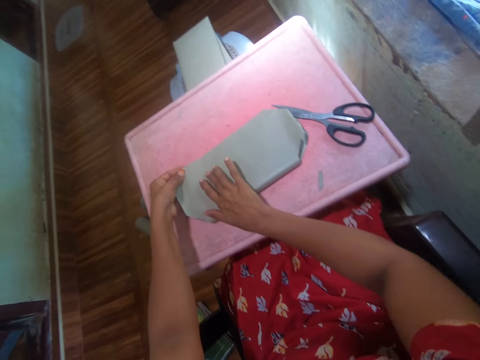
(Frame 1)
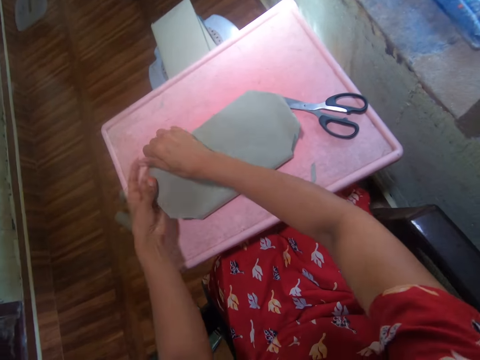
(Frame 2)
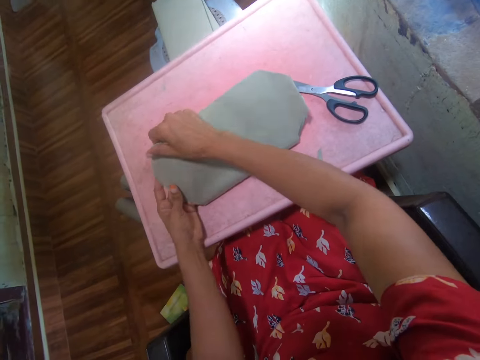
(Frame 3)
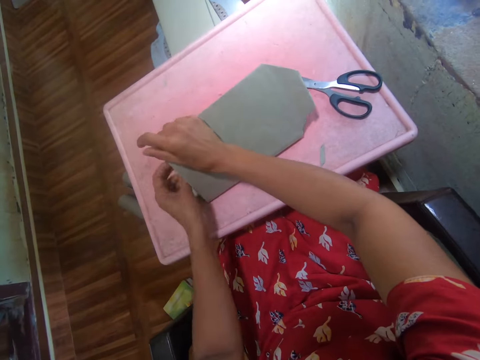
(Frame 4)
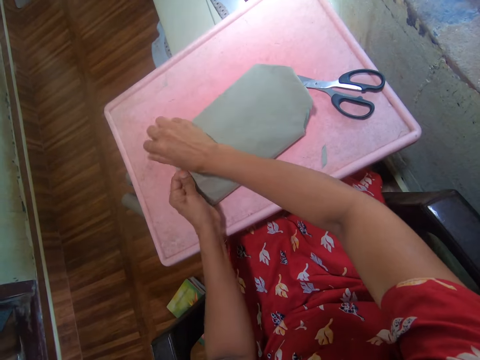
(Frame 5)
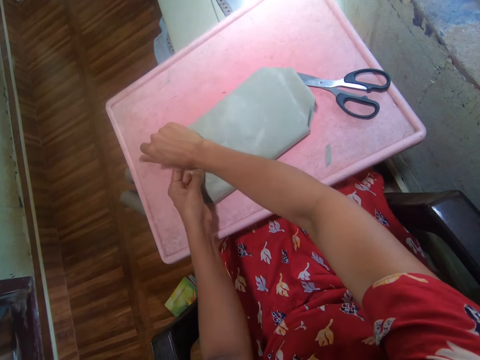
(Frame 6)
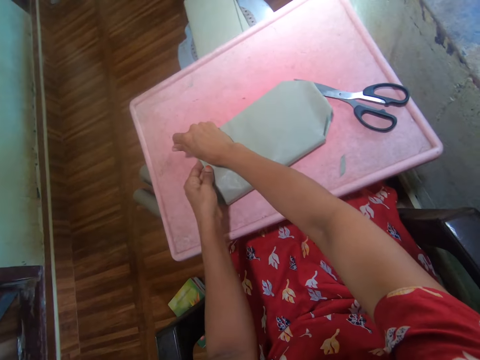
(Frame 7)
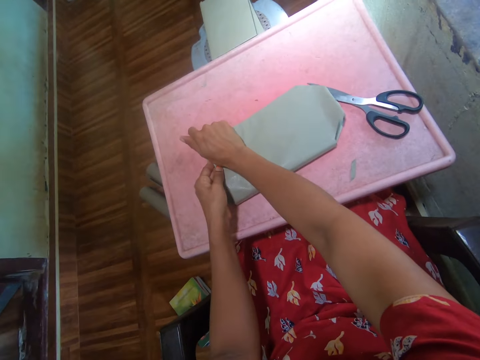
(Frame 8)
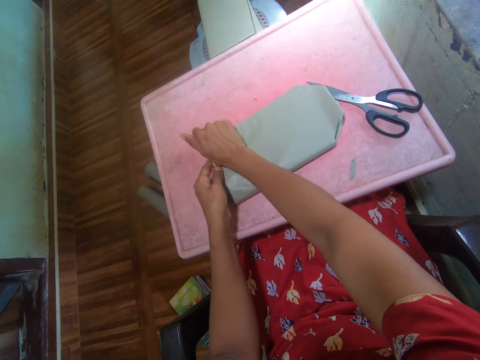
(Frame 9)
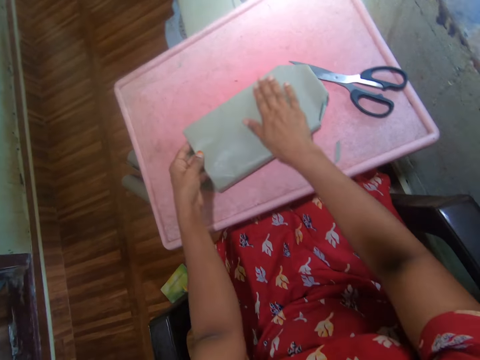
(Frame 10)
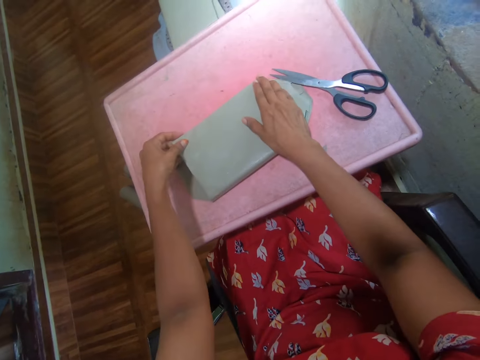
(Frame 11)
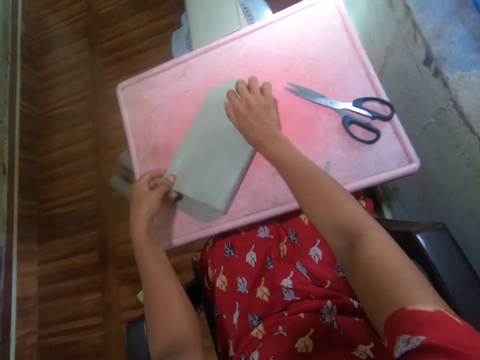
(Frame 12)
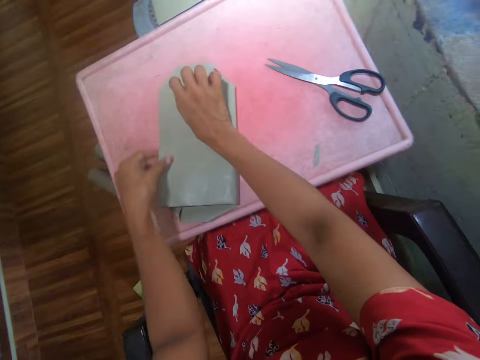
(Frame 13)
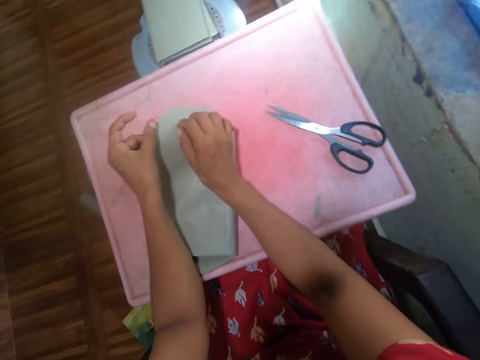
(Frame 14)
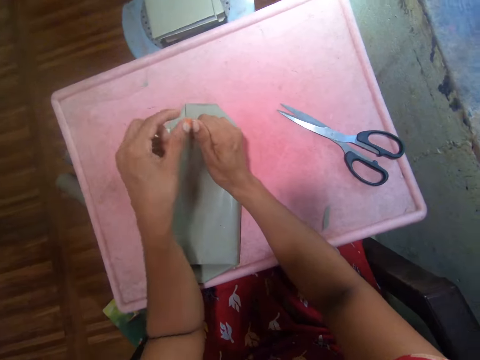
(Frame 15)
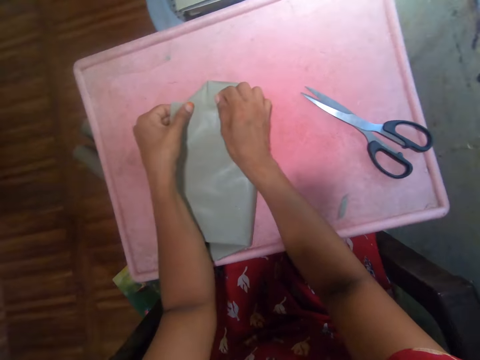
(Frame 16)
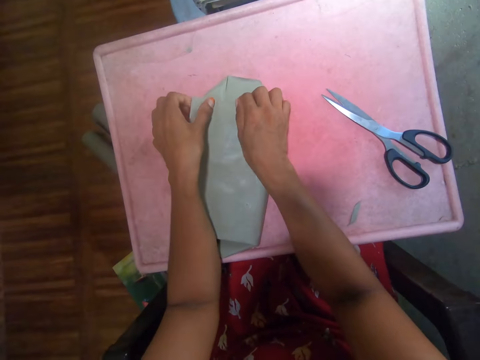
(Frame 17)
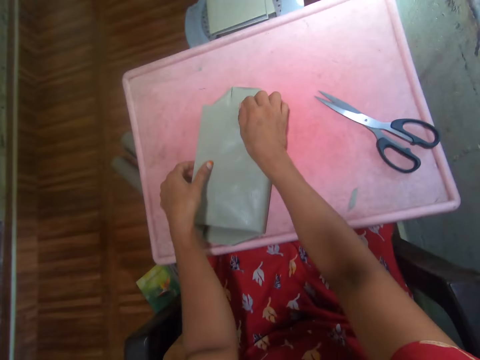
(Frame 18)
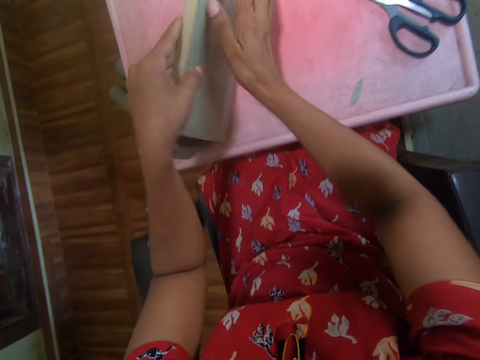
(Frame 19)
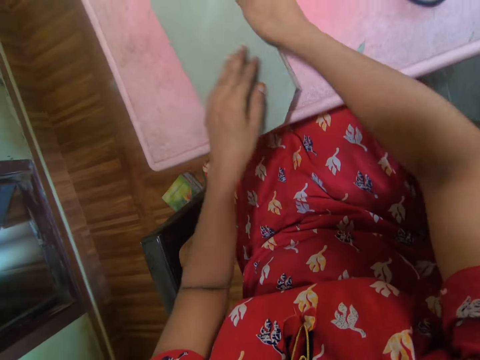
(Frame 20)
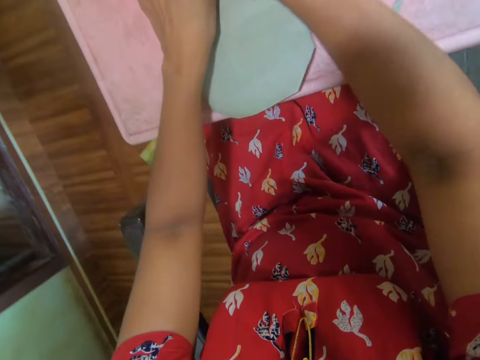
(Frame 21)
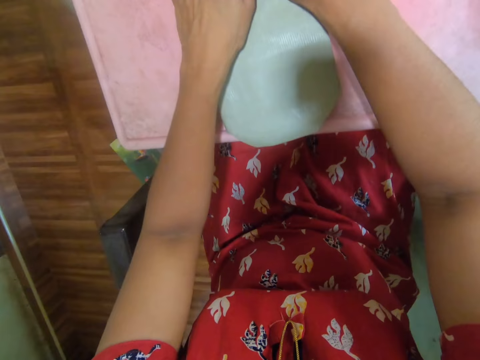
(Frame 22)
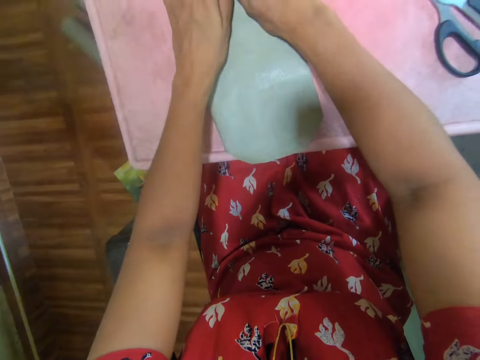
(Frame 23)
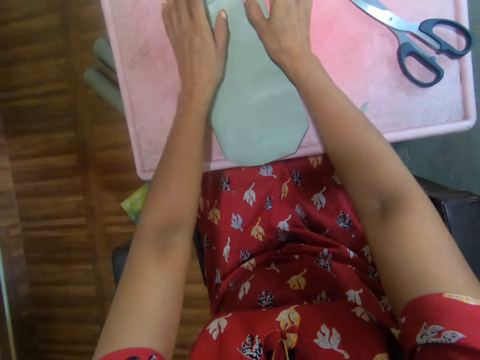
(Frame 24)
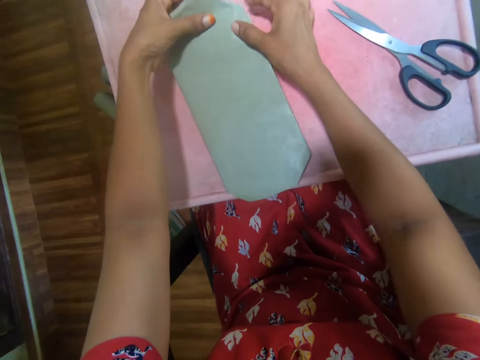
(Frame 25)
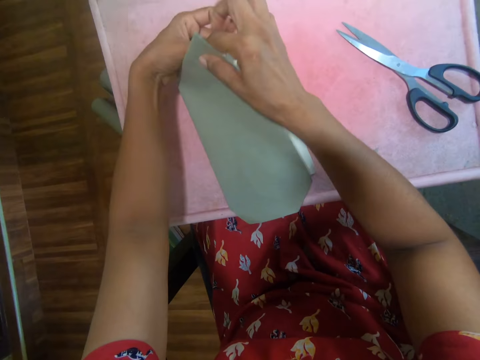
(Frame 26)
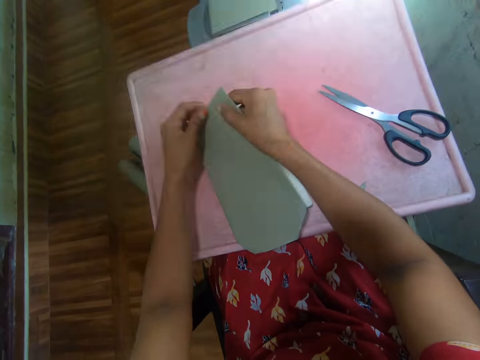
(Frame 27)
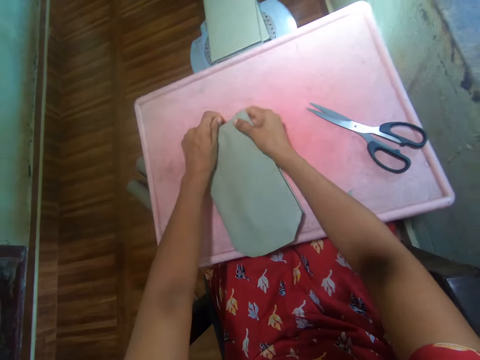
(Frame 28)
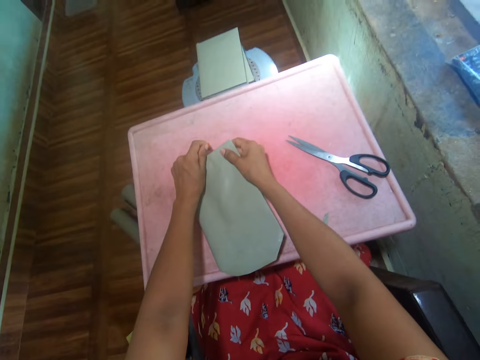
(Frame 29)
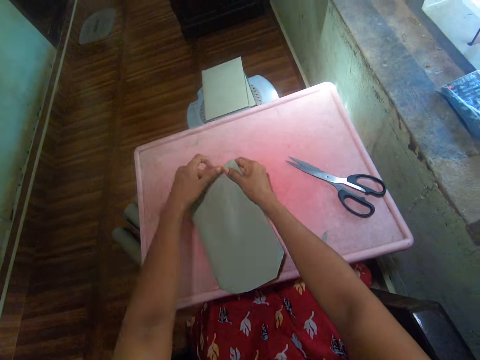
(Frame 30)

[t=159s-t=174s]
The camera wearer covers the book. They turn the book. They fold the cover paper. They cover the book. They turn the book. They fold the cover paper.

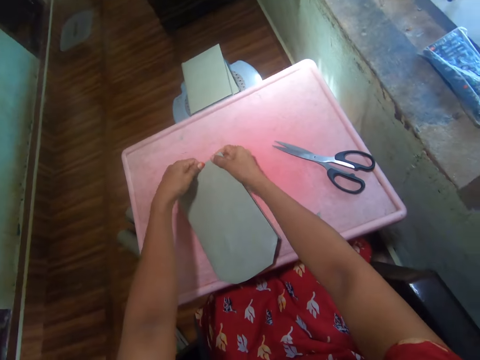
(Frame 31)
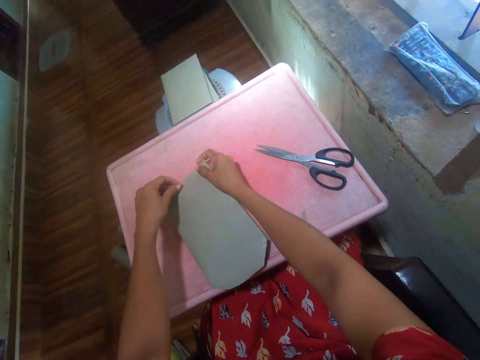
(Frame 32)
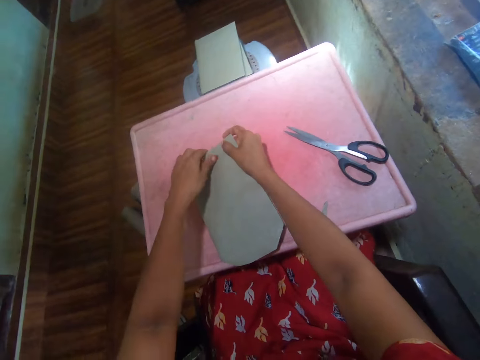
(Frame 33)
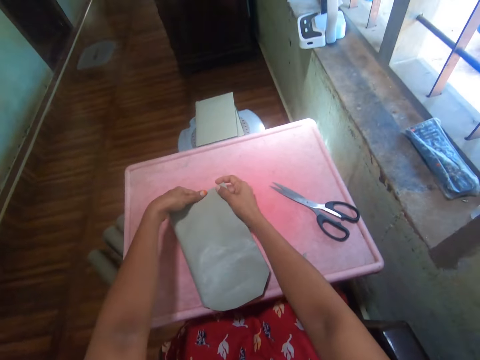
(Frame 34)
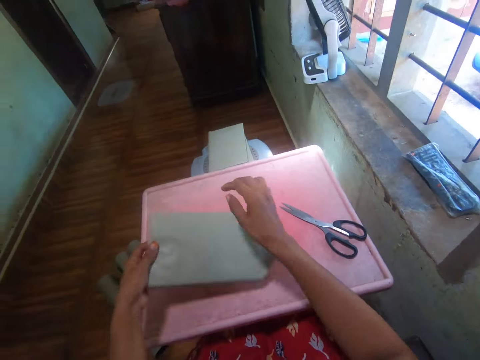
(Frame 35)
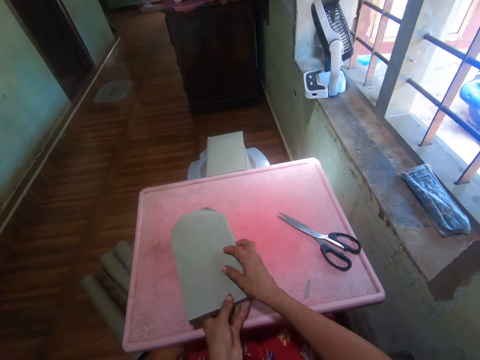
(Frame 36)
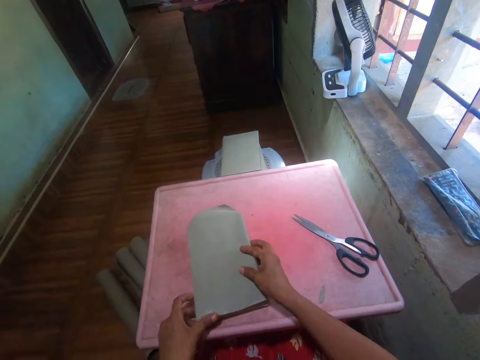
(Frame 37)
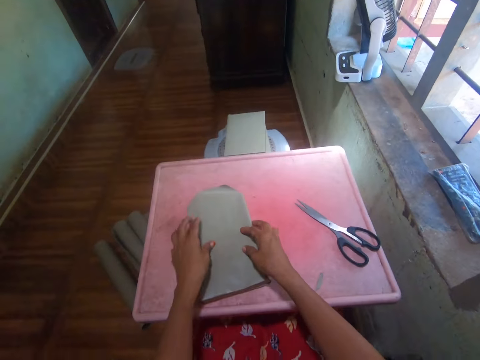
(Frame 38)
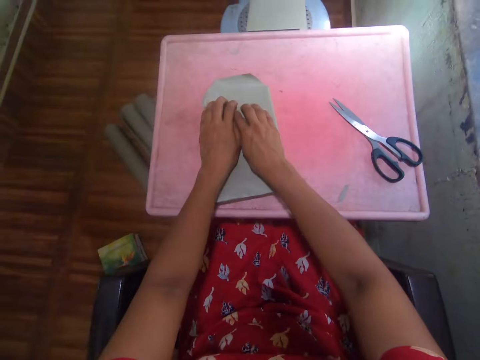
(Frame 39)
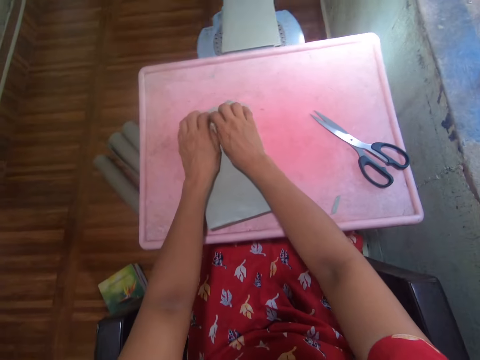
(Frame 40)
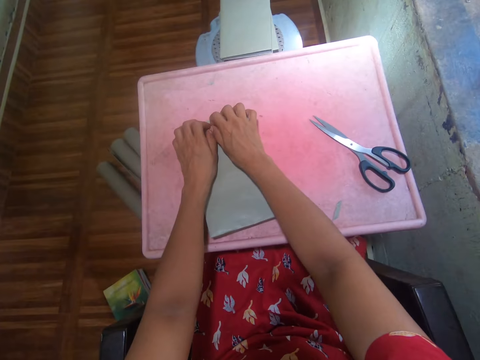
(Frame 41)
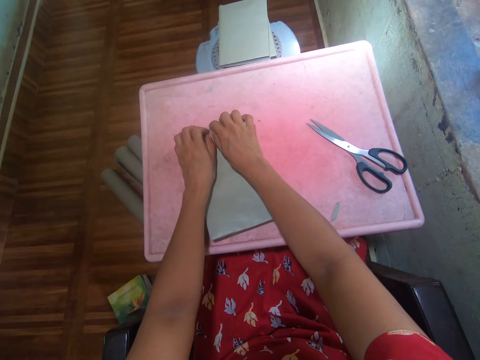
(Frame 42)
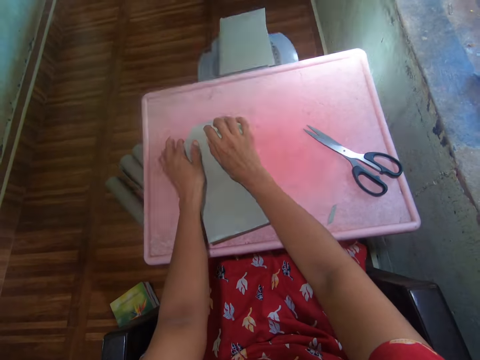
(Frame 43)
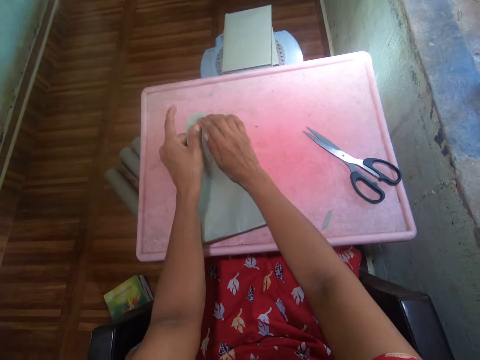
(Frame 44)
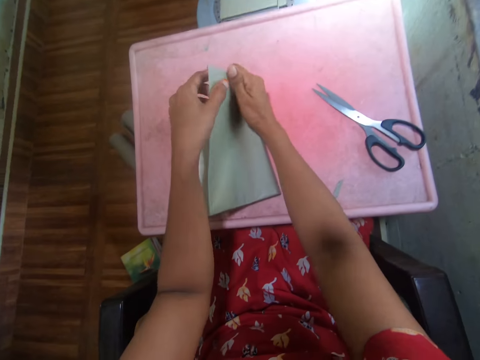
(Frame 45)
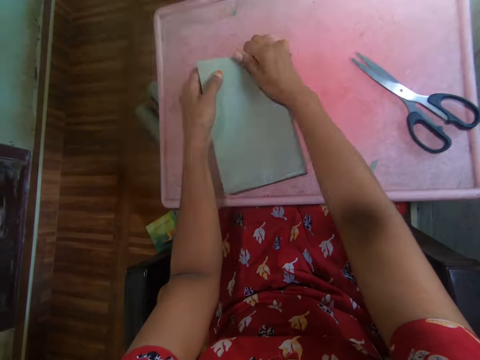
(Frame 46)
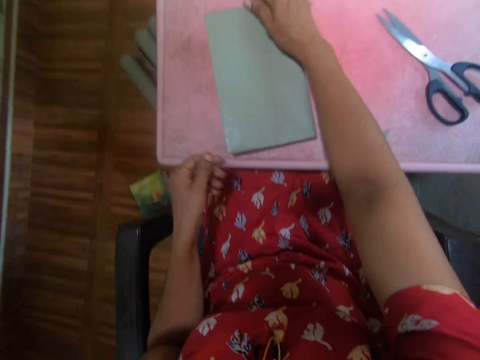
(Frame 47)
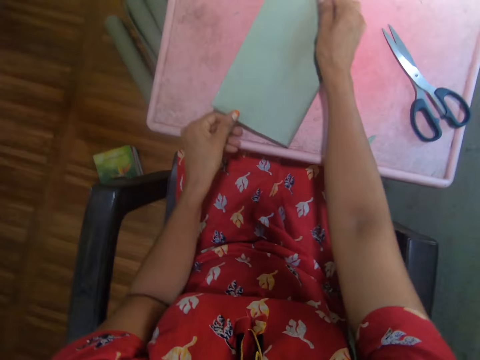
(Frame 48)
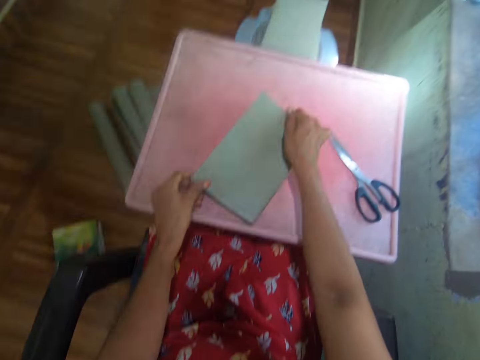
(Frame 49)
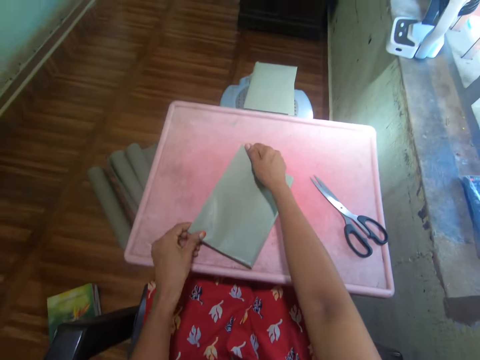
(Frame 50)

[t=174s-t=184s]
The camera wearer turns the book. They lift the book cover. They fold the cover paper. They cover the book. They move the book on the table.

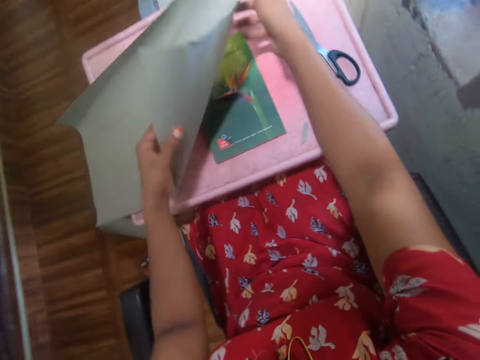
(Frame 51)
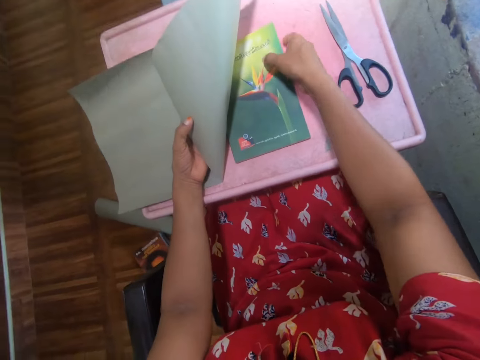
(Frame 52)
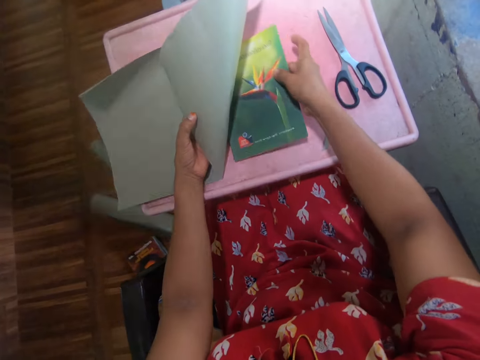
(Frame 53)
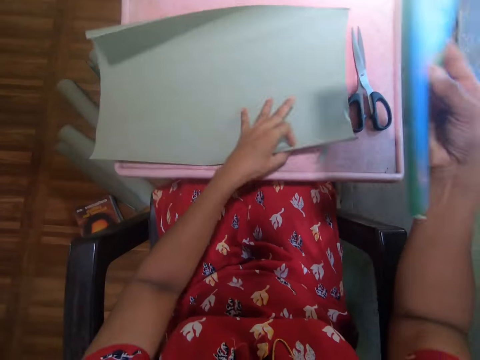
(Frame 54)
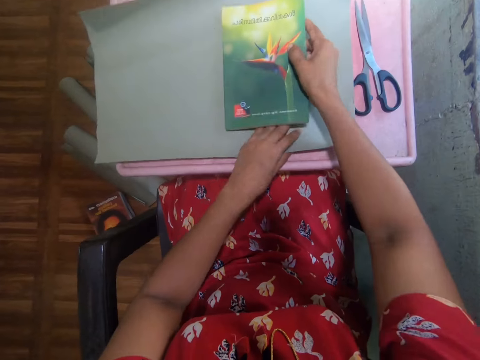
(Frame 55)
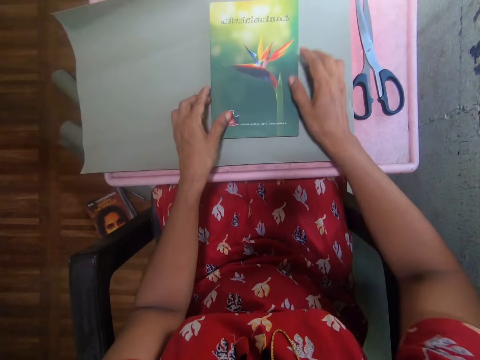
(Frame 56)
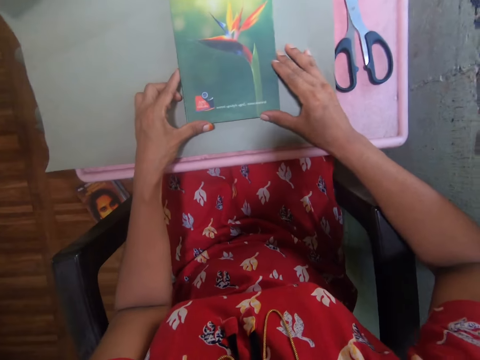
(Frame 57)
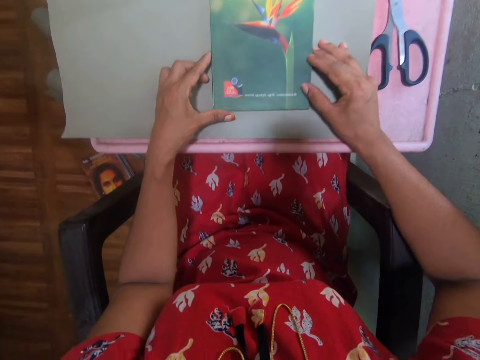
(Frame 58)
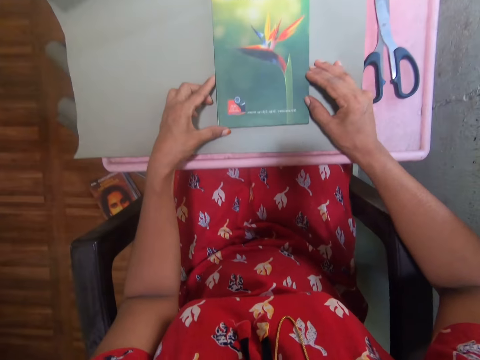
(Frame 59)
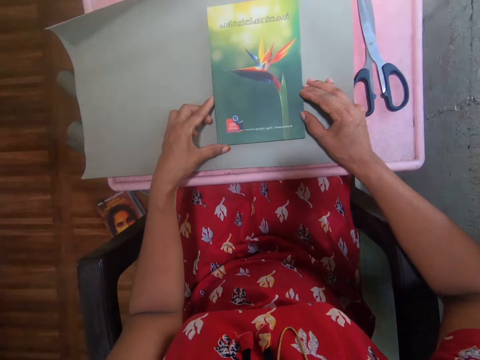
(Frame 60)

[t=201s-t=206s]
The camera wearer lifts the cover paper. They pick up the book. They put the book on the cover paper.
